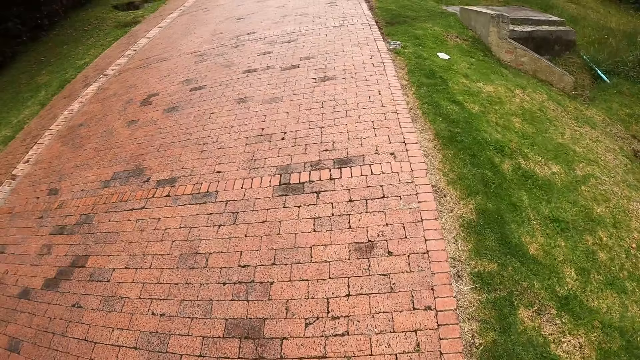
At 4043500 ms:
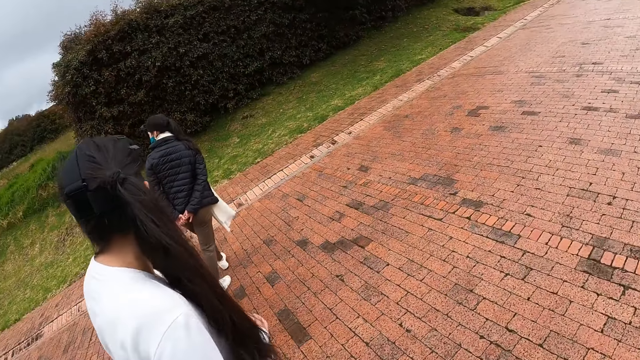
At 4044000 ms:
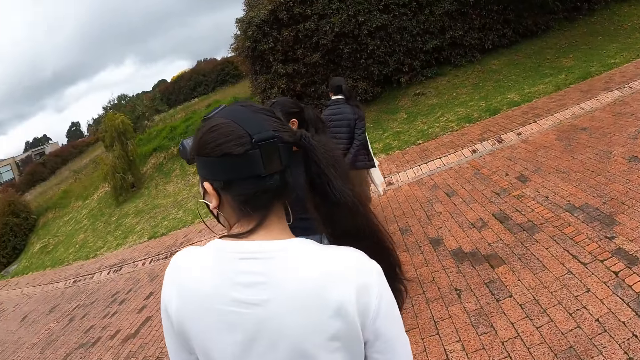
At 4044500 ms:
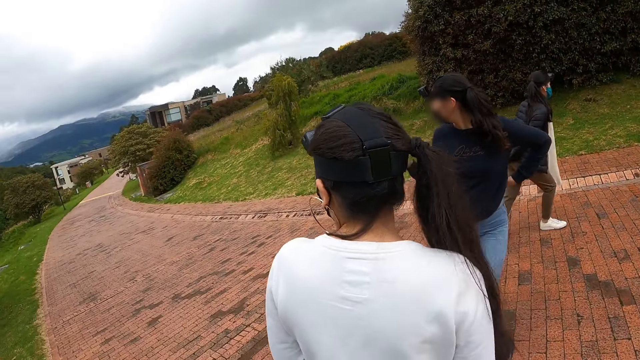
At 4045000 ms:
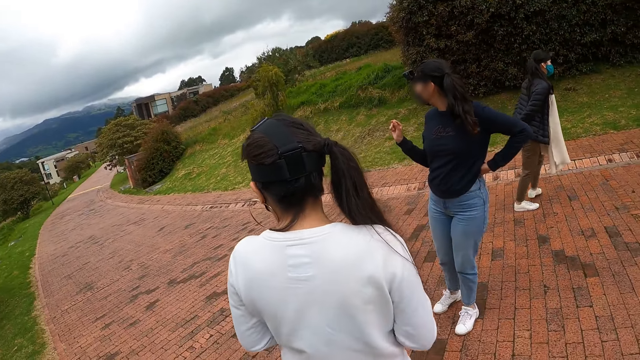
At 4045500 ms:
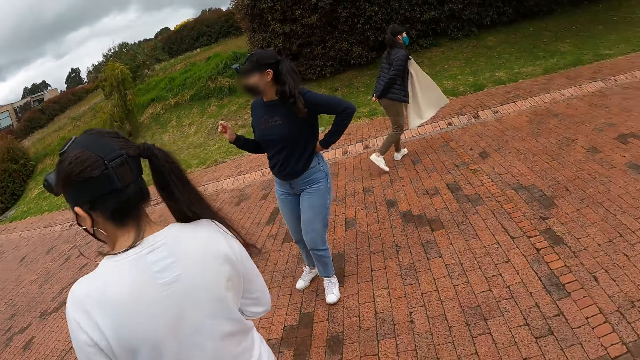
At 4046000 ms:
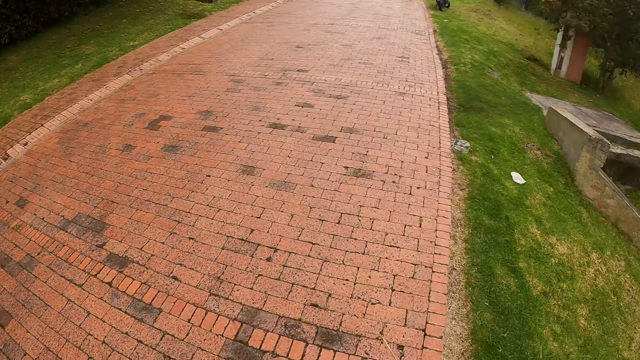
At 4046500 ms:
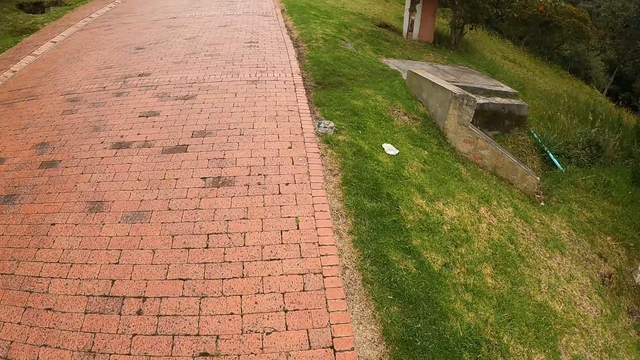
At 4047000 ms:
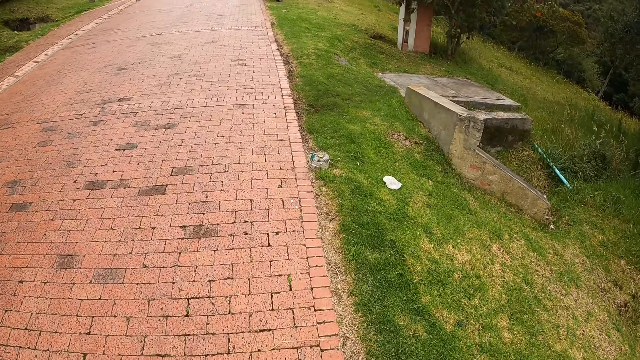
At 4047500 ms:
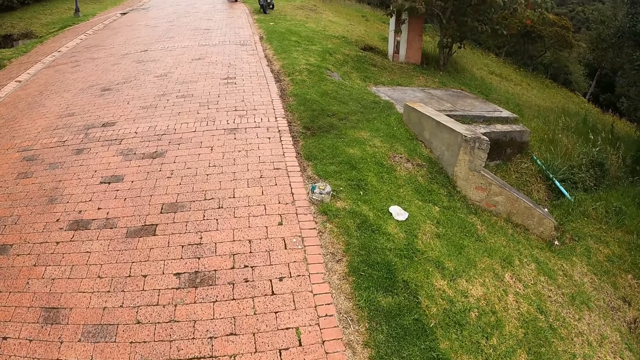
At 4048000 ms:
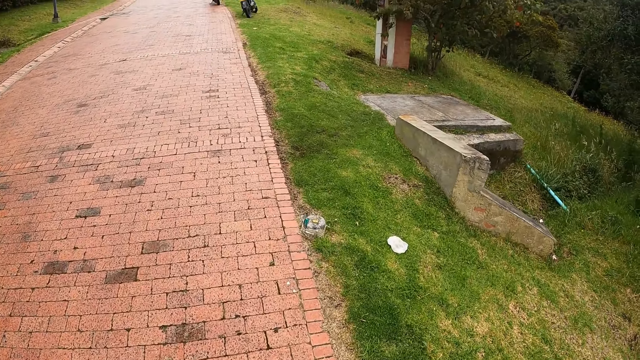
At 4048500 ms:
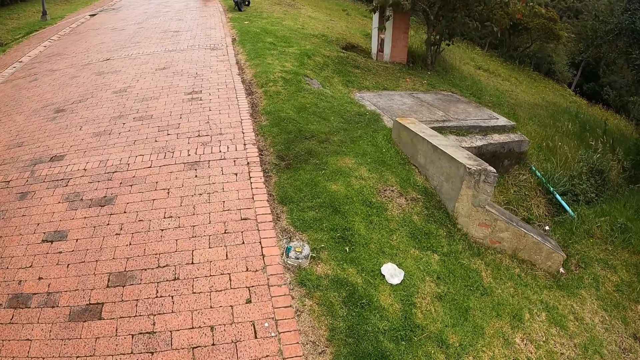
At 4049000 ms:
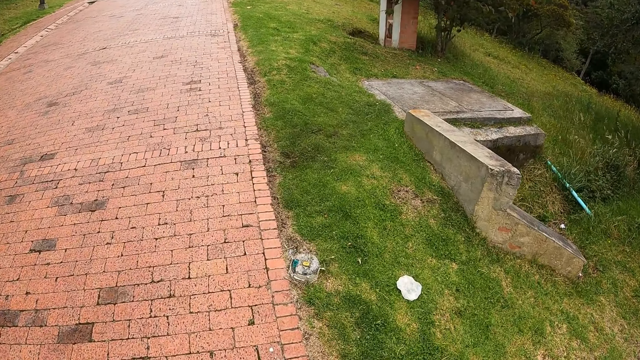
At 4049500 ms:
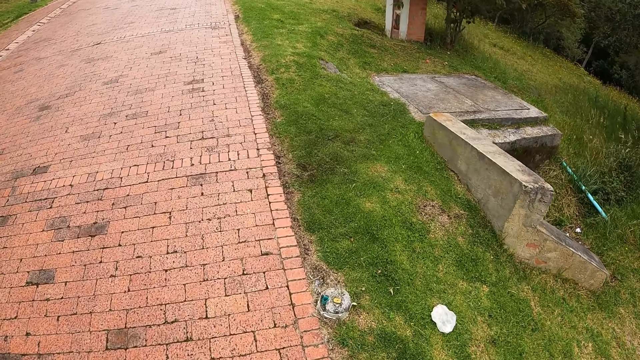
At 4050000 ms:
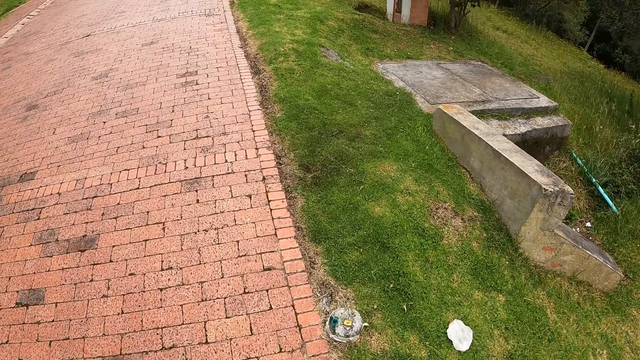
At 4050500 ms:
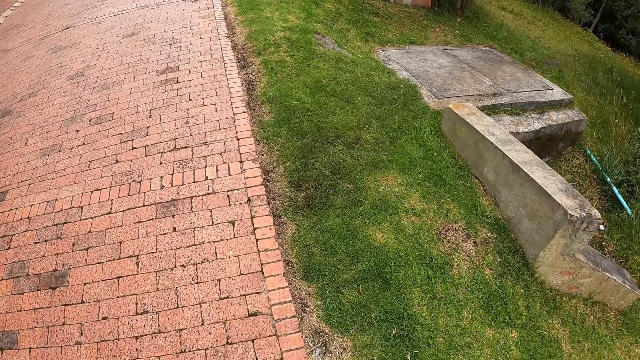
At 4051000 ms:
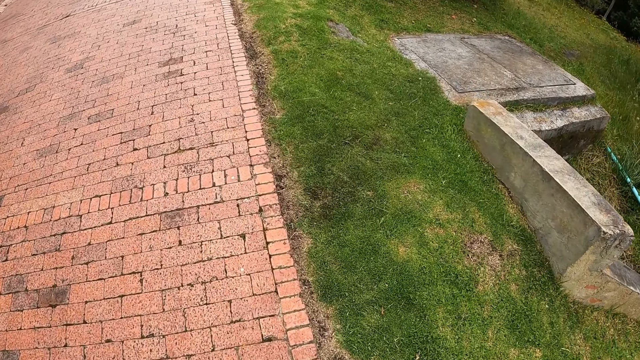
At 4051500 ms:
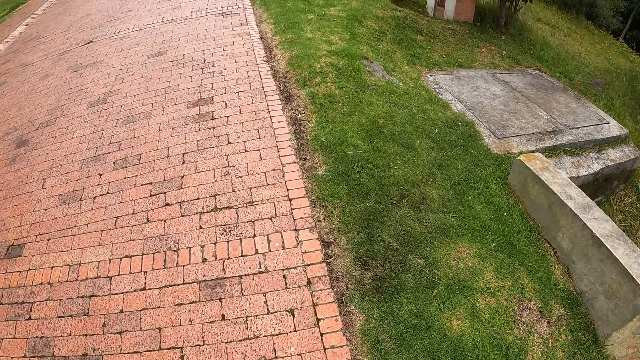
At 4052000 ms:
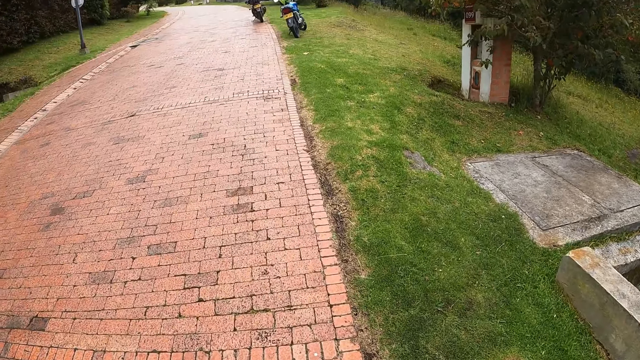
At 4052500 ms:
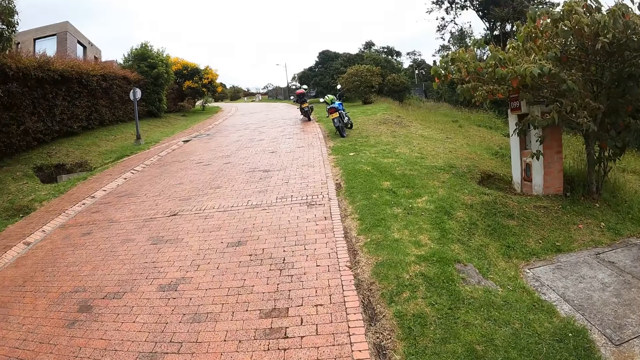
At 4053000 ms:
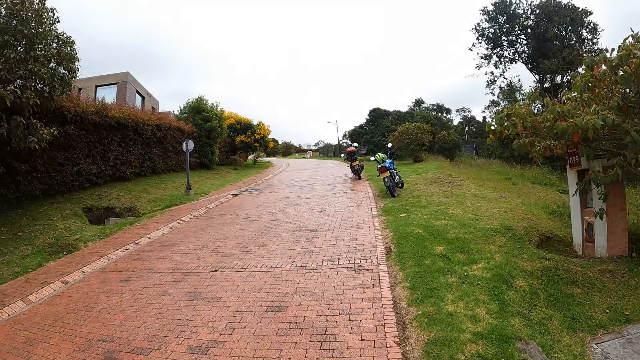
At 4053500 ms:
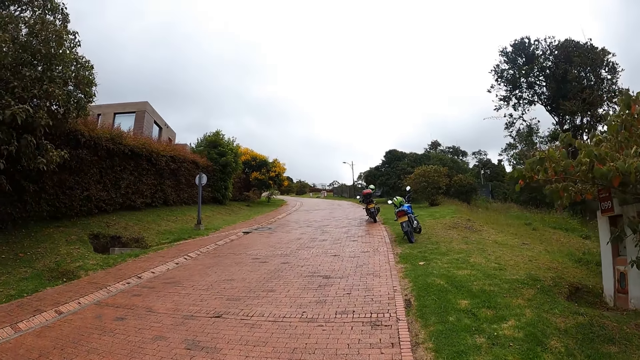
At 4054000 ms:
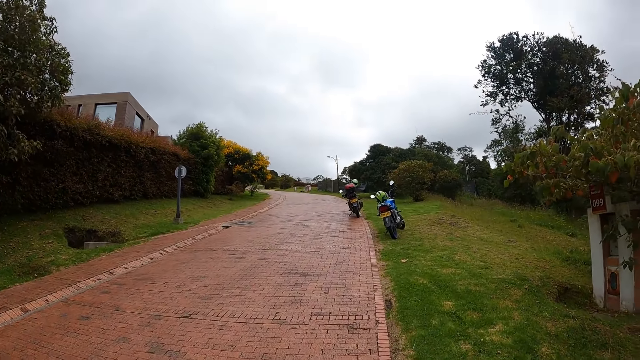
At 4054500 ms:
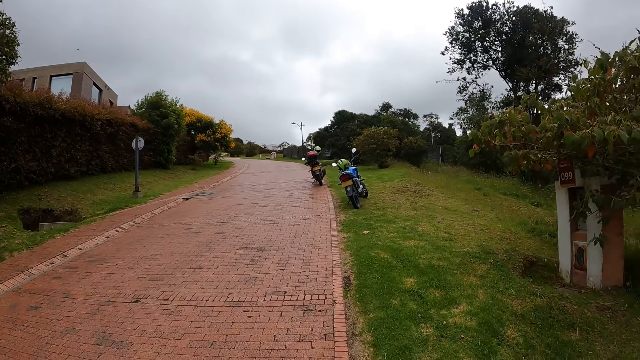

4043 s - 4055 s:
The camera wearer looks behind. They walk along the pavement.

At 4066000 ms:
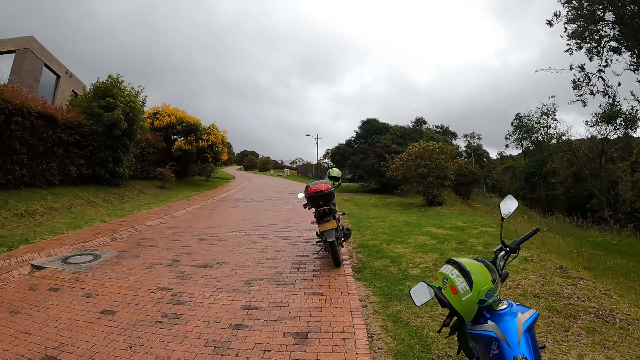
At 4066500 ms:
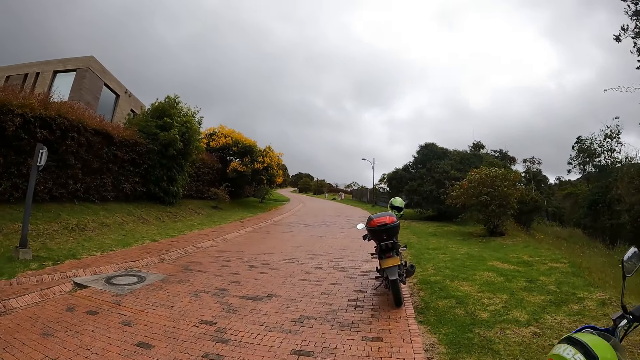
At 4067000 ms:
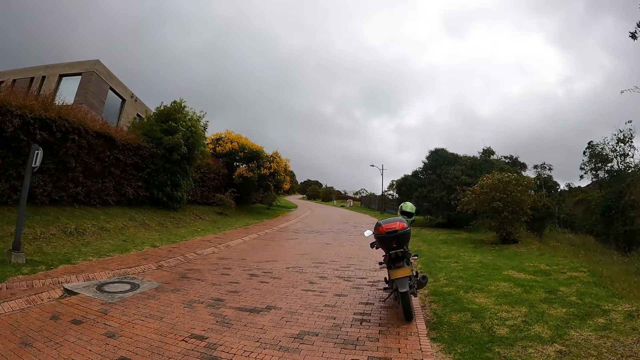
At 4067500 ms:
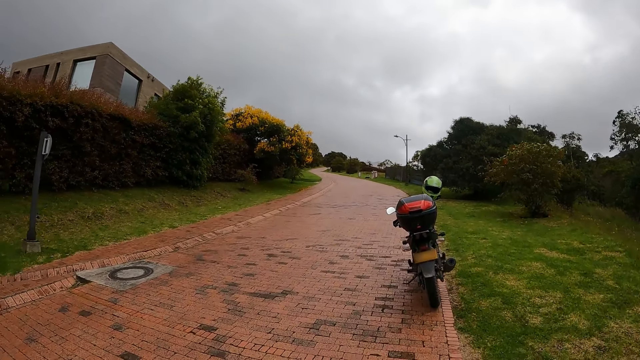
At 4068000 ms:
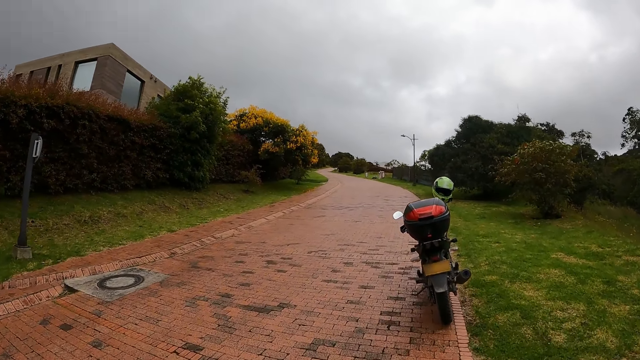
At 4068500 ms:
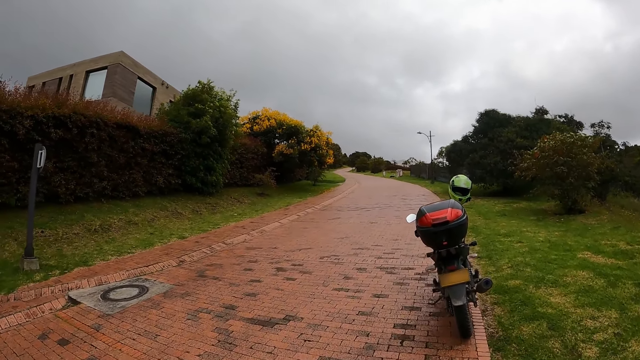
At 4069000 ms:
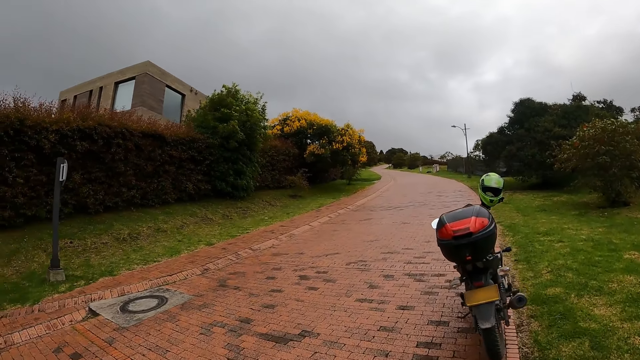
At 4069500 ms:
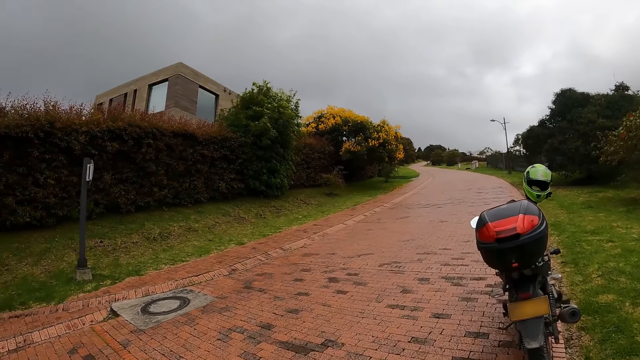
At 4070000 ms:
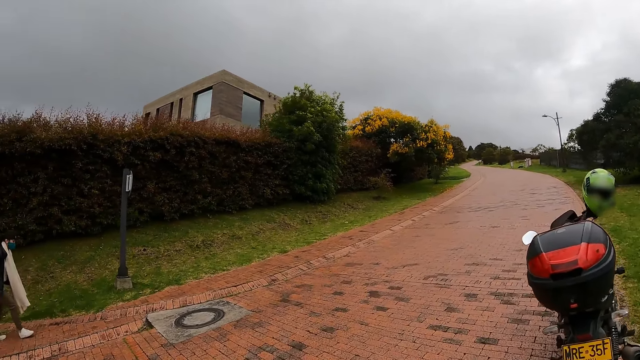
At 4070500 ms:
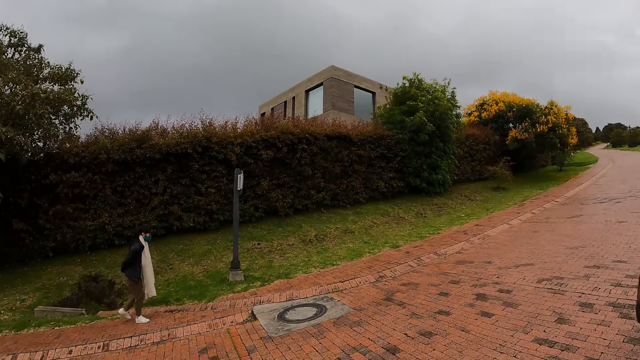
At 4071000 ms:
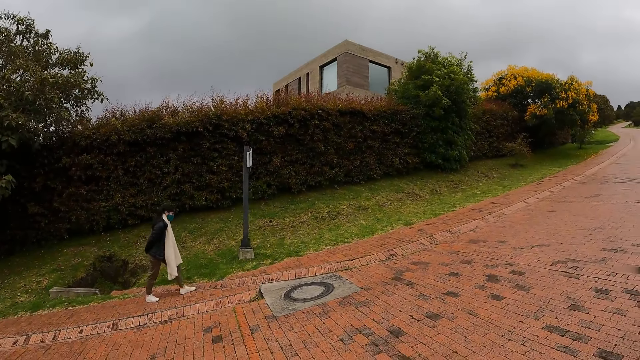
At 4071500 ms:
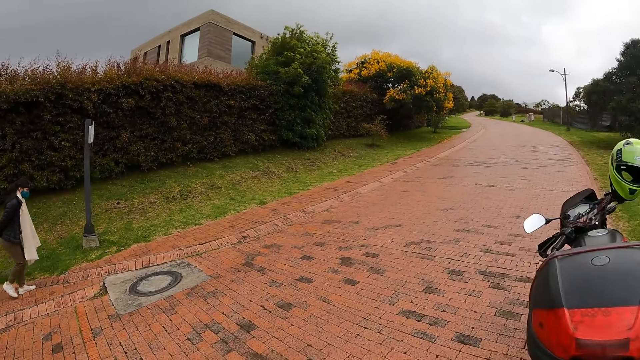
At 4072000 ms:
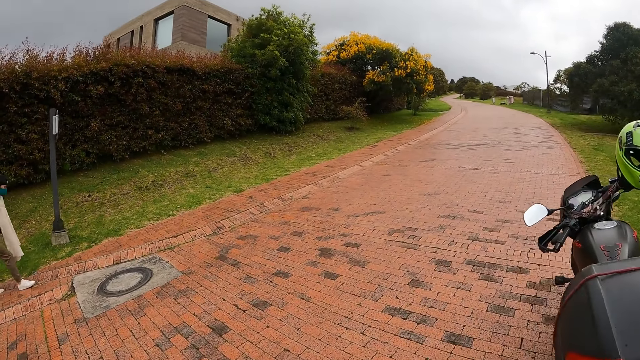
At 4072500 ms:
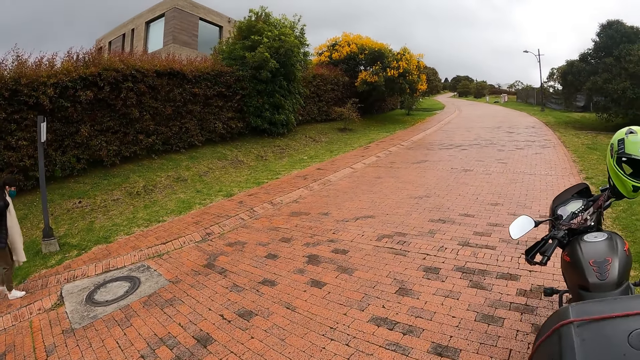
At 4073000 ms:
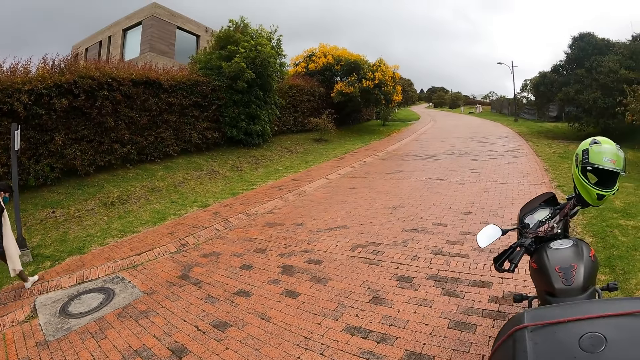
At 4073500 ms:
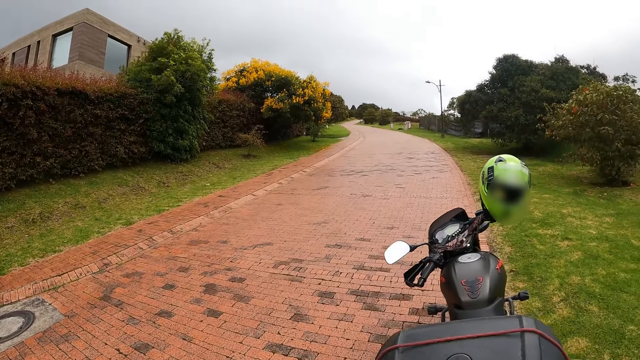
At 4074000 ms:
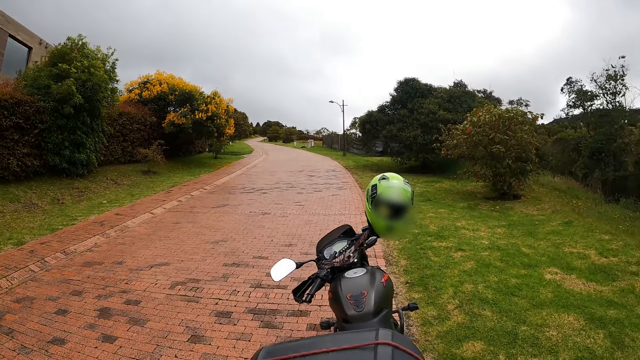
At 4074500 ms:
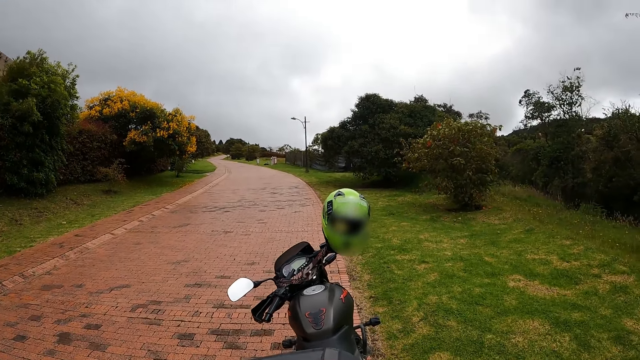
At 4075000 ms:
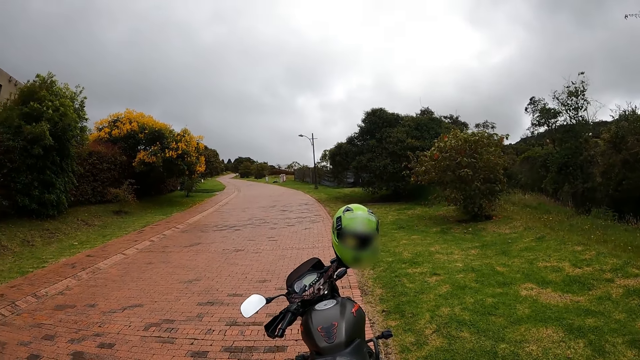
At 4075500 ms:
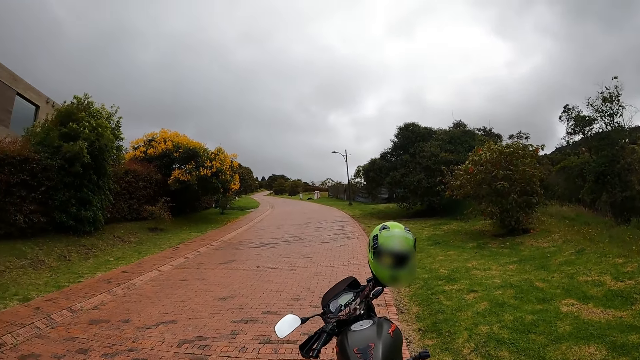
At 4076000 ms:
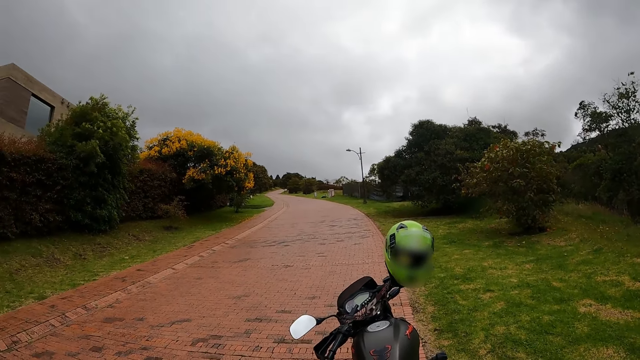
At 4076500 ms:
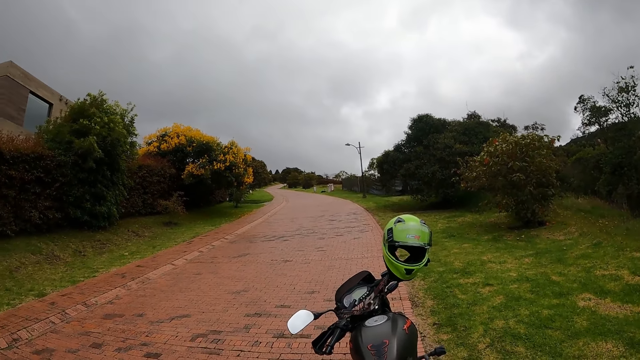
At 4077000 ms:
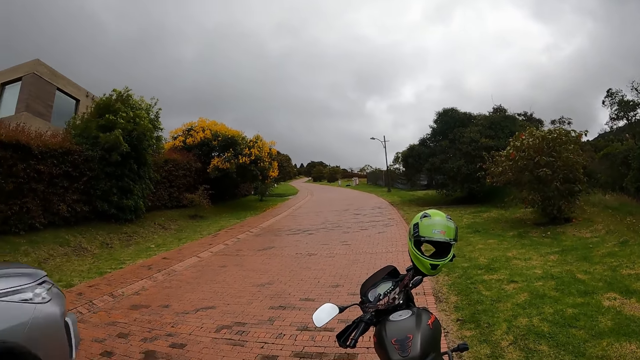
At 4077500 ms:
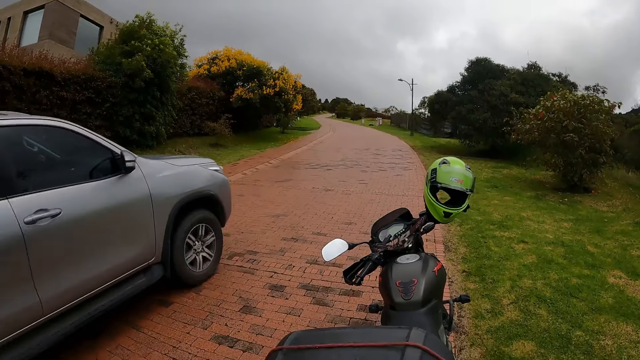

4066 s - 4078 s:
The camera wearer walks around the compound. They look at the bike. They walk alongside a woman. They look at a man. They touch the bike. They look around the road. They look at the bike. A car drives past the camera wearer.
